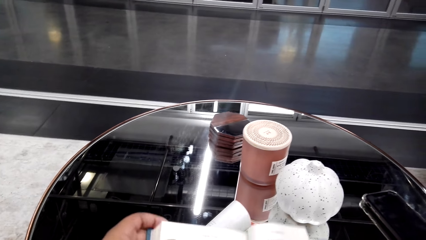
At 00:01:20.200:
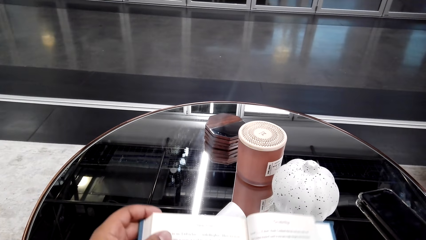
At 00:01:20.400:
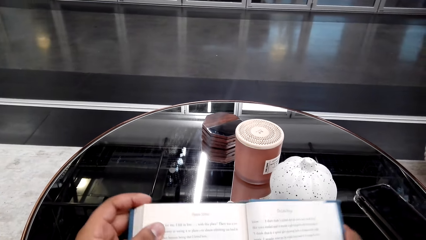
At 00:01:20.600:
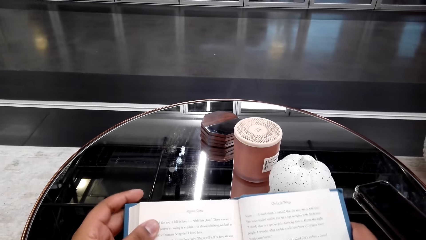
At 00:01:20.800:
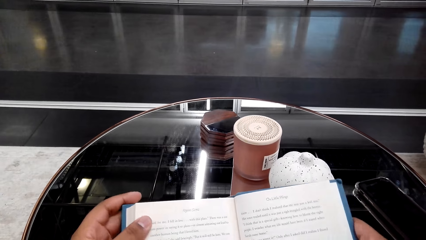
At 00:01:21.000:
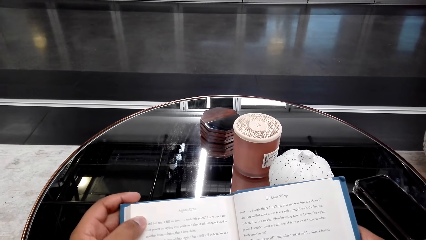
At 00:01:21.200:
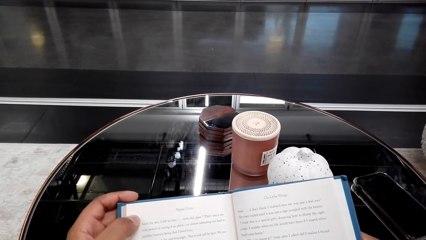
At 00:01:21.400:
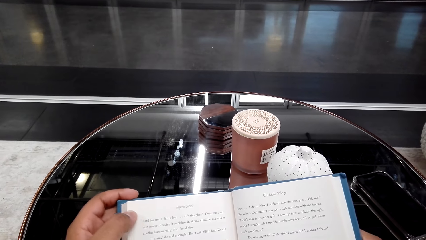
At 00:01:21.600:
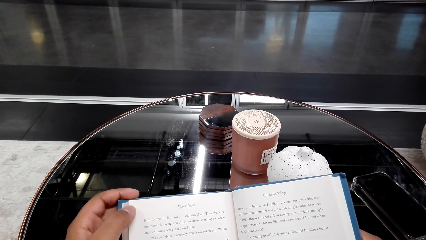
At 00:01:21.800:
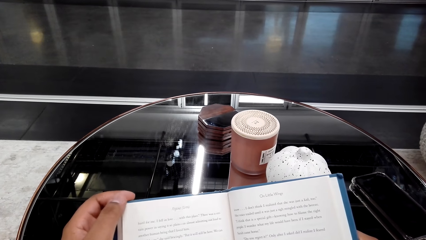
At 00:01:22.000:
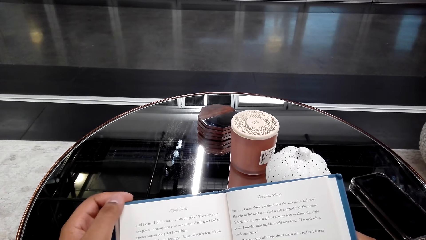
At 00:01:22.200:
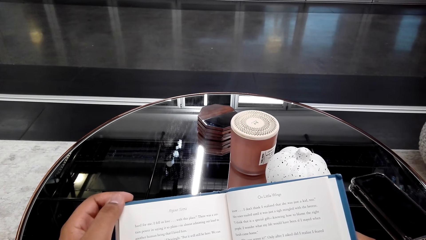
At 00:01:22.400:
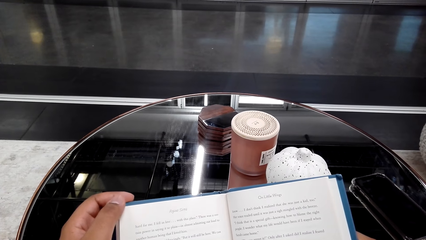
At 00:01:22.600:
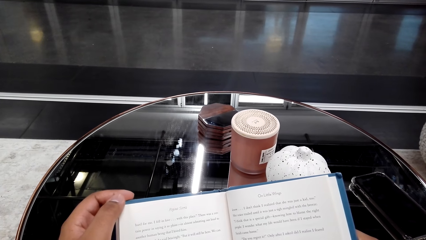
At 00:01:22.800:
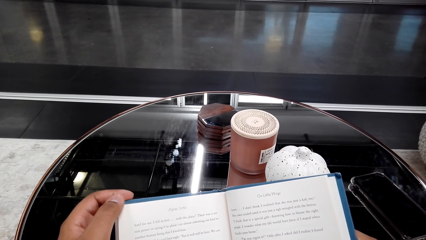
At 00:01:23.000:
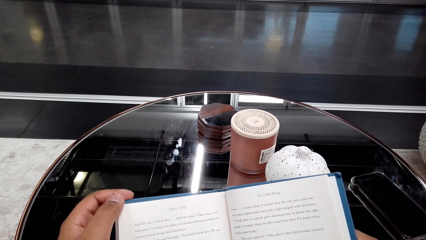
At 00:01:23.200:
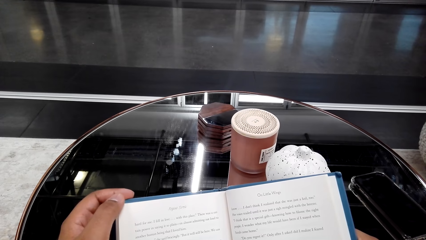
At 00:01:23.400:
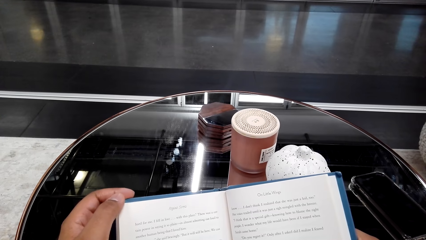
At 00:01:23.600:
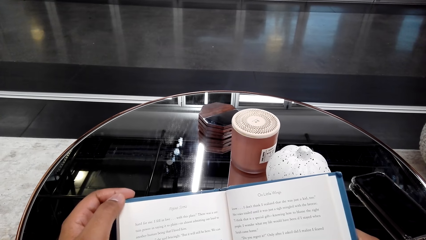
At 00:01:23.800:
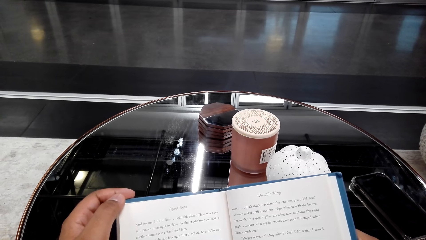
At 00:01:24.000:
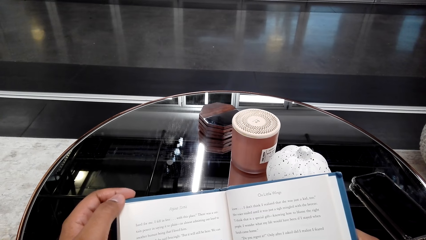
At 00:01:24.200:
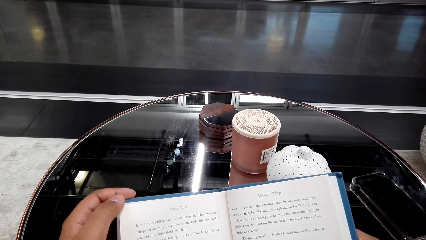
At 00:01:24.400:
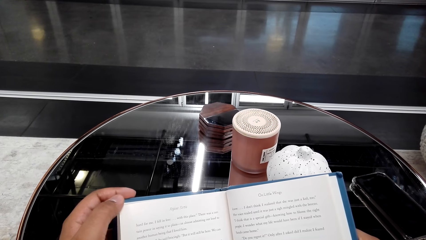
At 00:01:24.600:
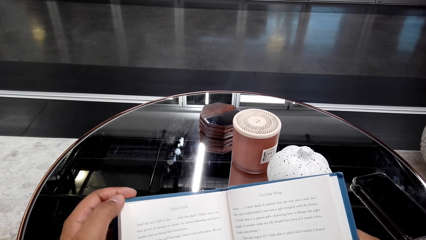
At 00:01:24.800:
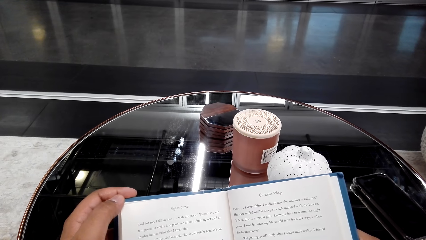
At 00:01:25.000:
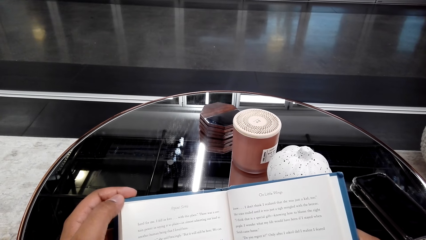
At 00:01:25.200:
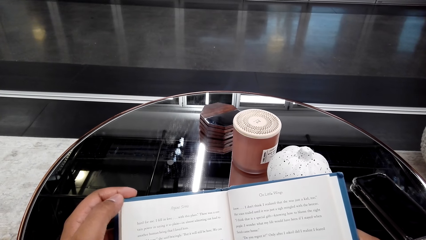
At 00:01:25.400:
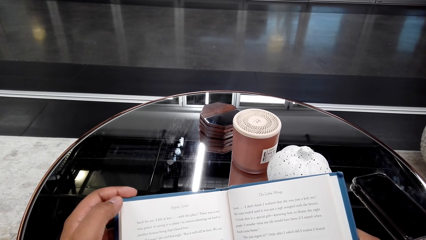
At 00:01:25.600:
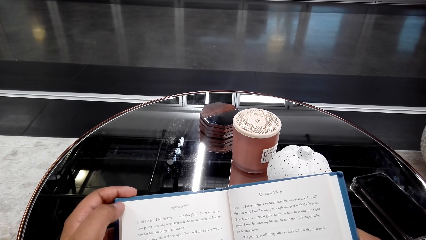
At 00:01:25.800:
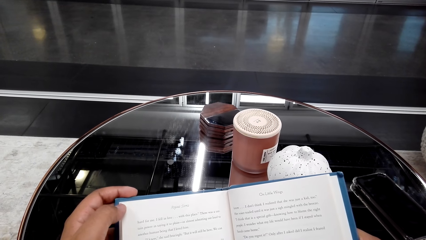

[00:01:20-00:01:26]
The camera wearer lifts the book. They read the book.

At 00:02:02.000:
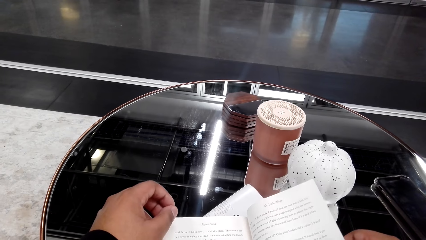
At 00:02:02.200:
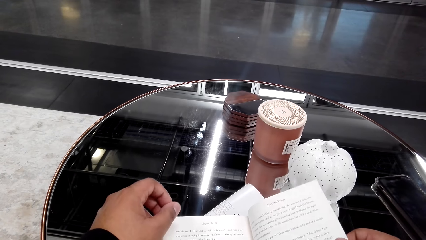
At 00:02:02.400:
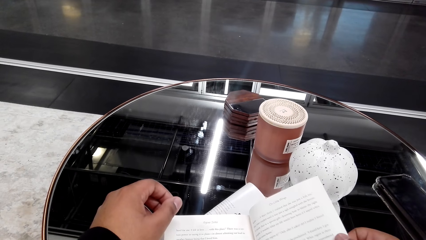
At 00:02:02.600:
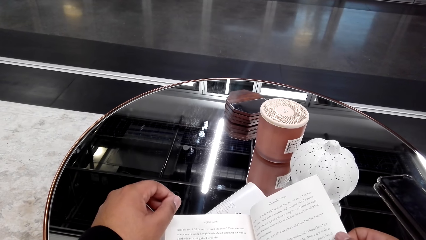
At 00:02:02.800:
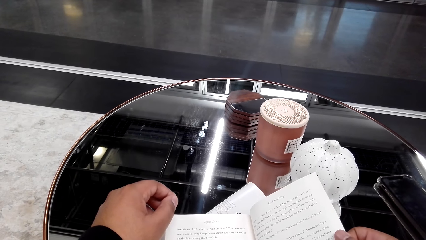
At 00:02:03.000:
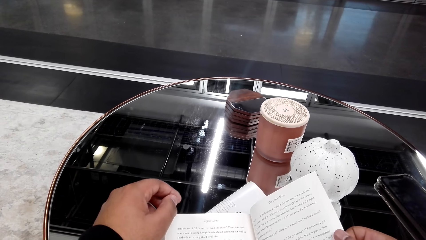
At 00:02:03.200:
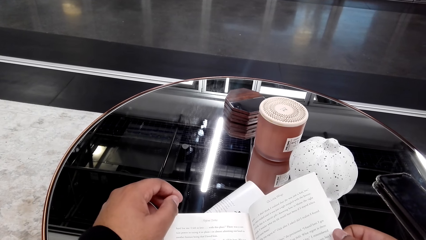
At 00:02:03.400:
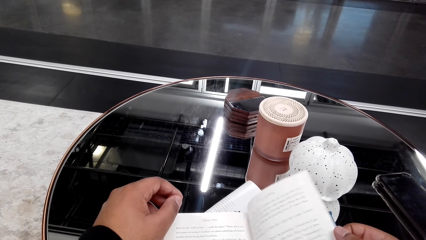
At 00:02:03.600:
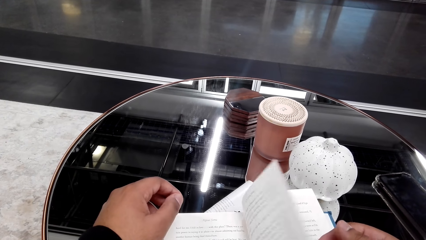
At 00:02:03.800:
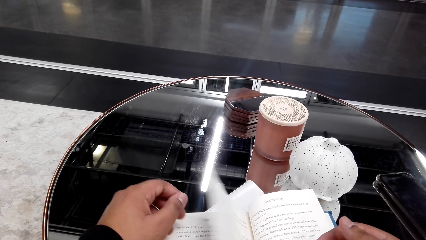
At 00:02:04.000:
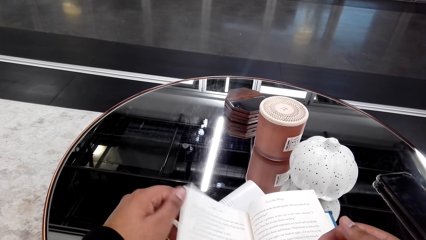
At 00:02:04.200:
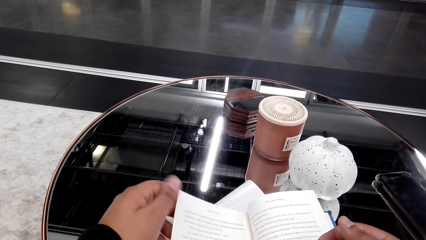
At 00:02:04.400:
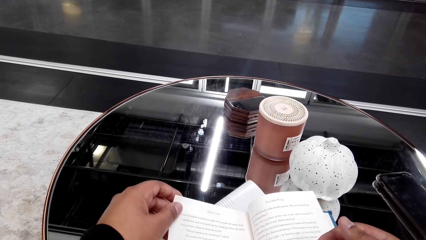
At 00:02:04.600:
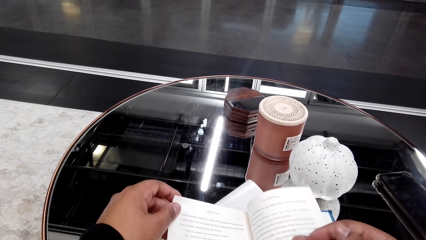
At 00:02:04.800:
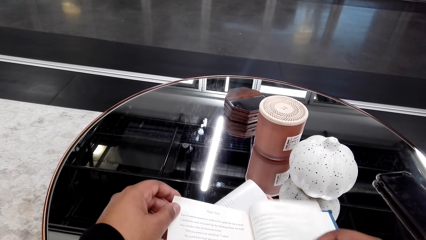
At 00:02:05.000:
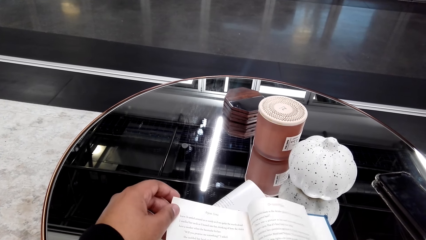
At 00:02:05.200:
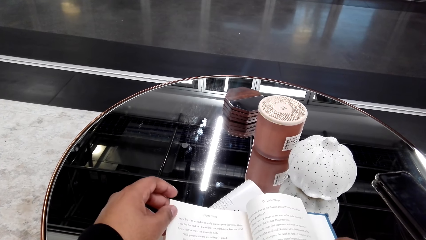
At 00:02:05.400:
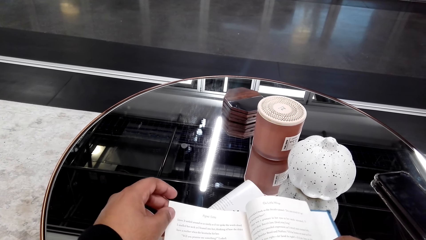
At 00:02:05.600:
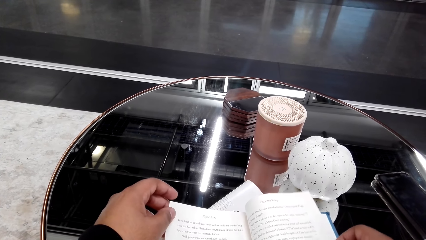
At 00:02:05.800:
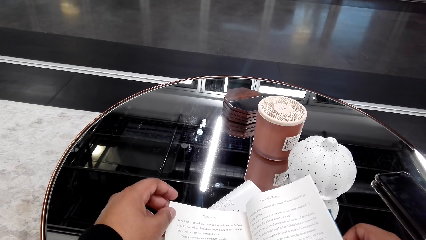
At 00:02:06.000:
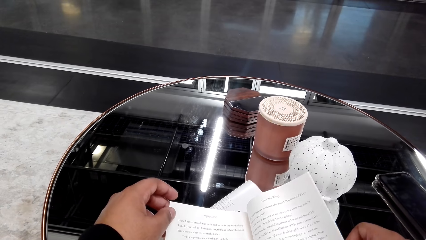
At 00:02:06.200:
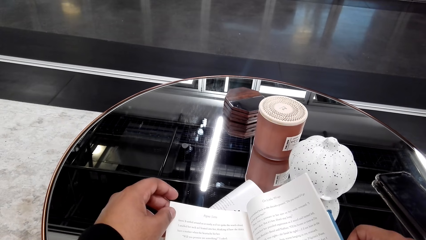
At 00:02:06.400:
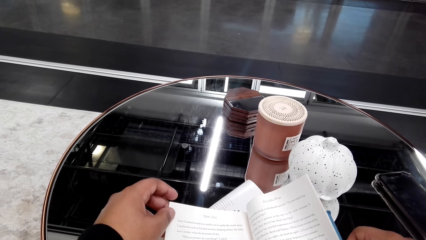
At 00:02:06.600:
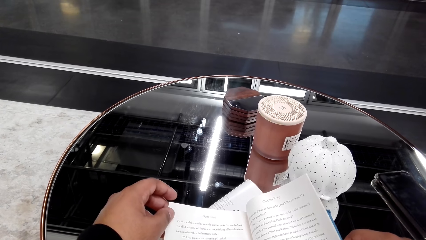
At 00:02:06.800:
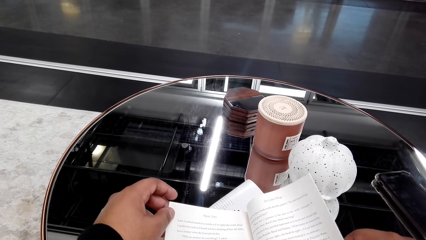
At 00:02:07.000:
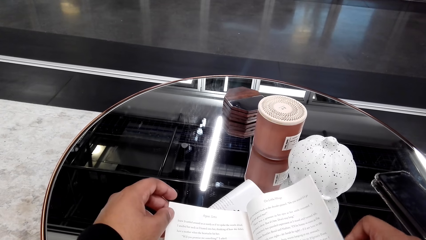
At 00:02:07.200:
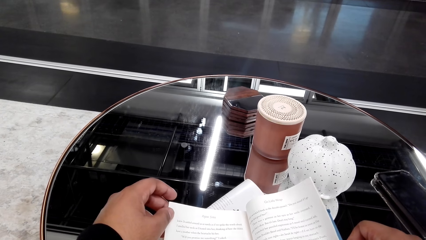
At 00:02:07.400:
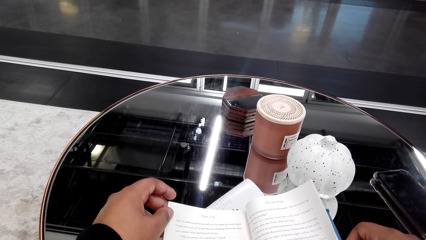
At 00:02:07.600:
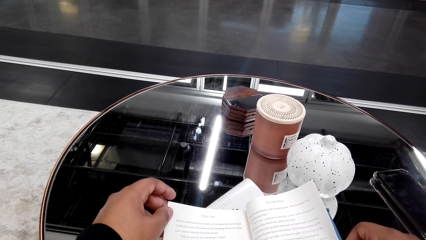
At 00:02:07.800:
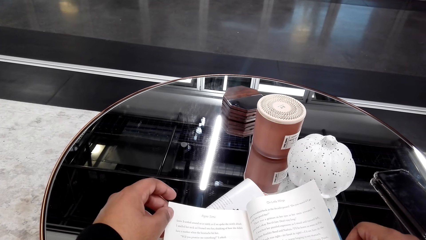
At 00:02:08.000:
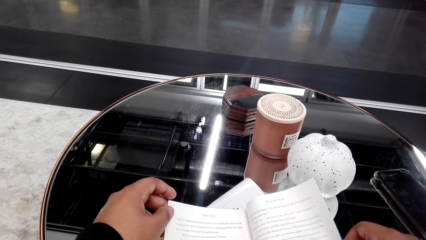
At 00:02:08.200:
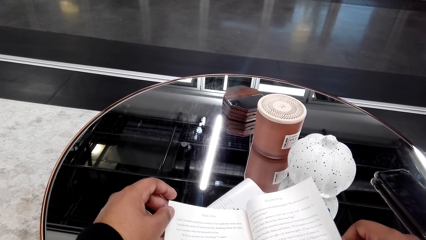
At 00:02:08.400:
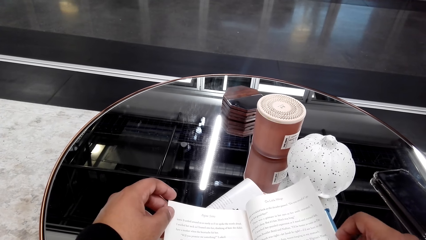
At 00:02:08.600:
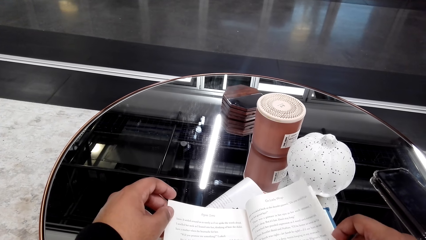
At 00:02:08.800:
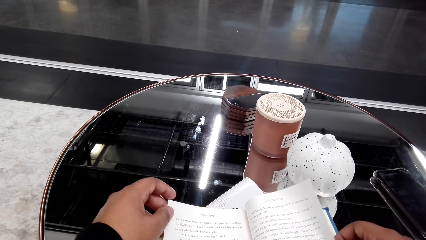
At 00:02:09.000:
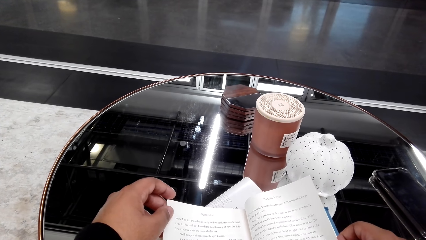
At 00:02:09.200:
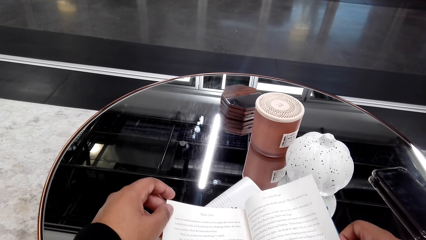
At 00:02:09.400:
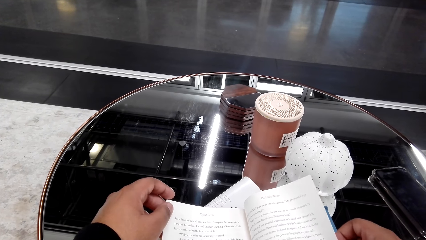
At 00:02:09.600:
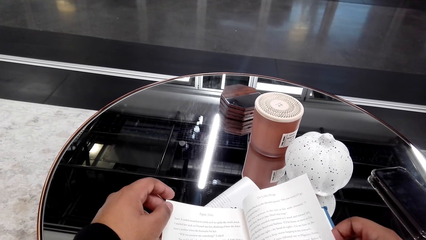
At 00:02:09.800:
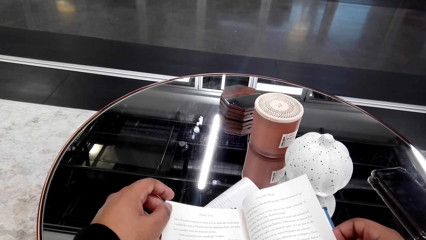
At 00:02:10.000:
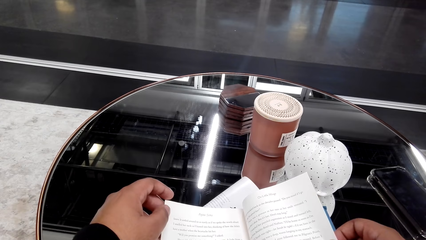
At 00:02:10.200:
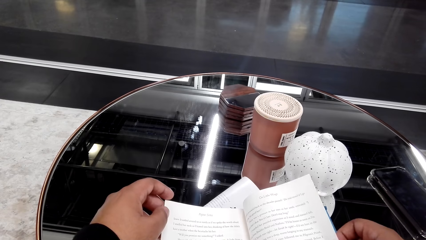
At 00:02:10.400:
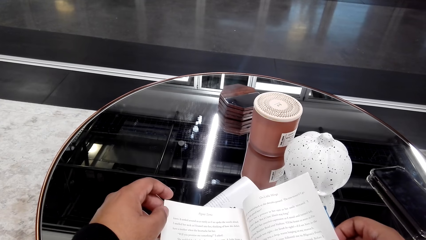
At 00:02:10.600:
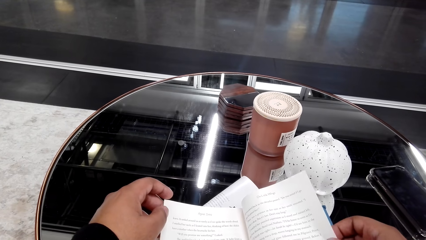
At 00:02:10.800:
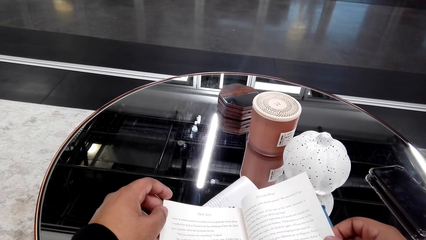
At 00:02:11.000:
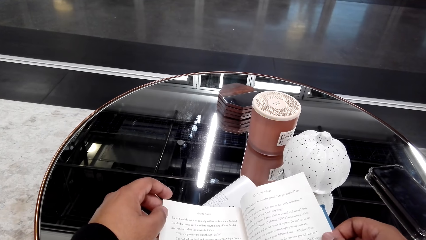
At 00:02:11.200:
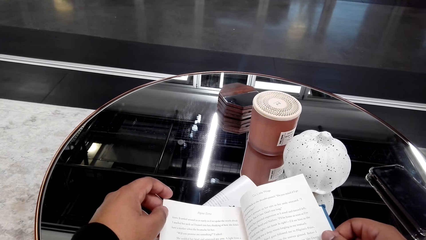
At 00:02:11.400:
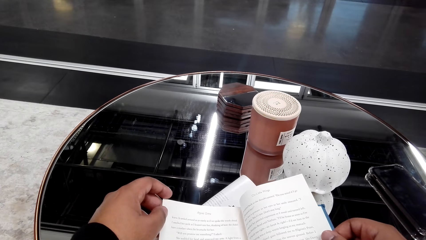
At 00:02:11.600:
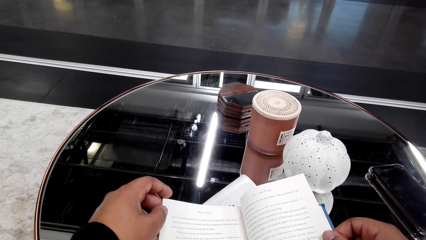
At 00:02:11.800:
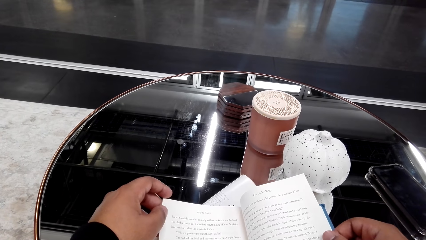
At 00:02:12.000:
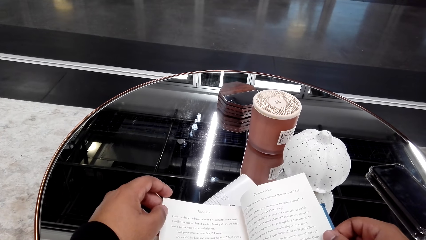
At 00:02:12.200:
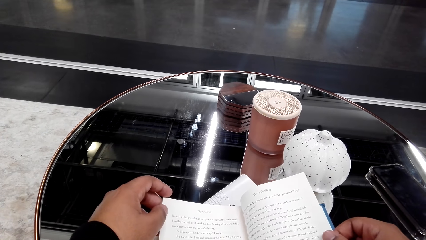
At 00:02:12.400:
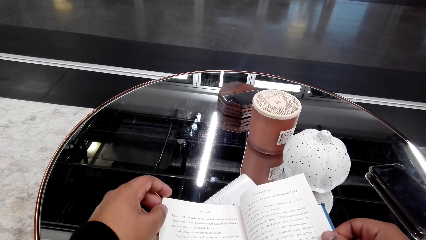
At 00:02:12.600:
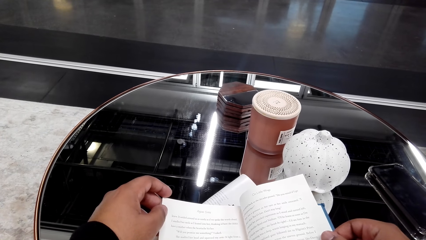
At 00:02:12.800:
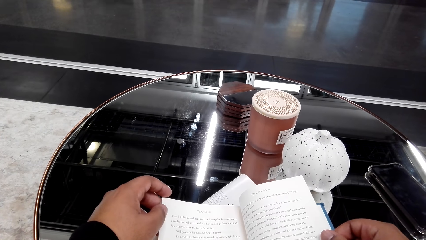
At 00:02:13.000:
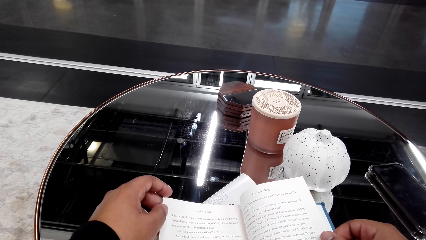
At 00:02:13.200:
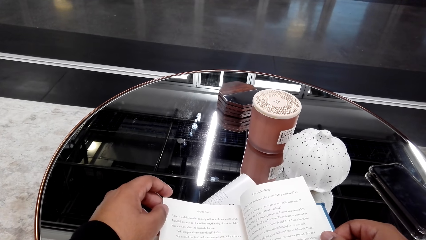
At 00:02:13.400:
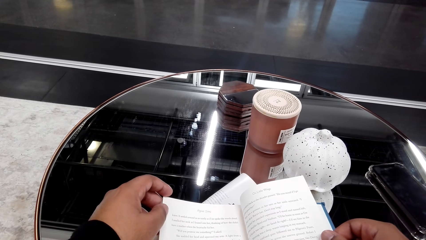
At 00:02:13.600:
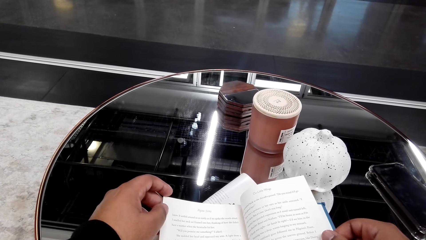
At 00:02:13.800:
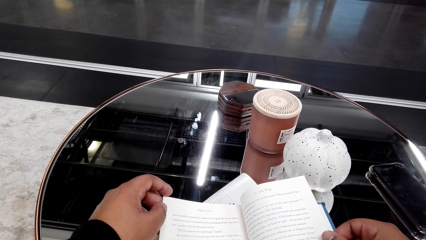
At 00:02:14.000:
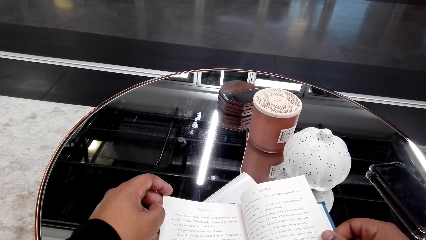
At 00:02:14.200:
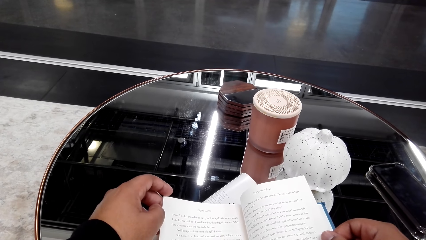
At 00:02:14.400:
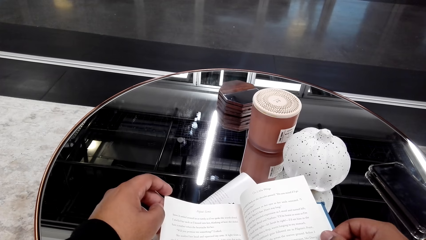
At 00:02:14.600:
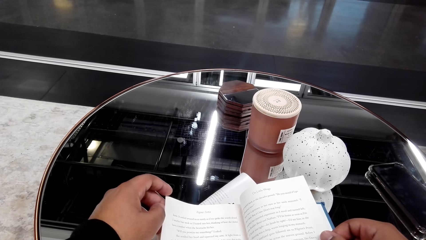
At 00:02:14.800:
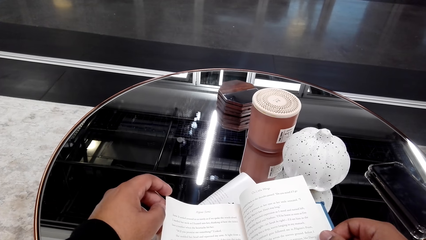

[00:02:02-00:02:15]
The camera wearer flips the book pages. They lift the book. They read the book.
